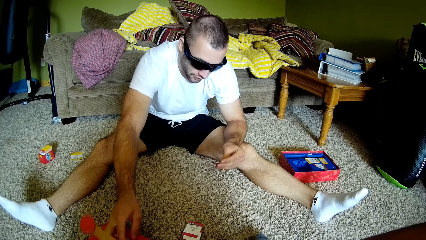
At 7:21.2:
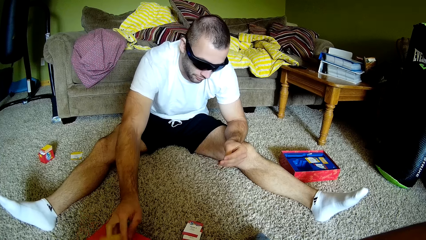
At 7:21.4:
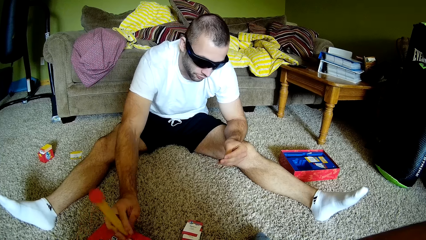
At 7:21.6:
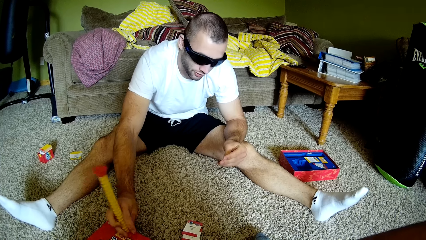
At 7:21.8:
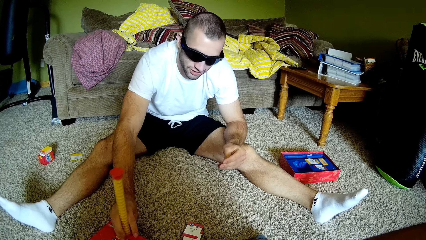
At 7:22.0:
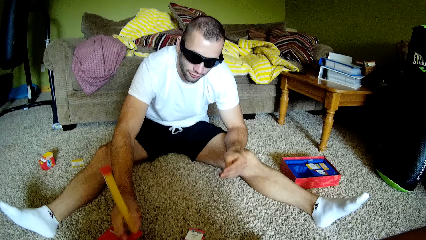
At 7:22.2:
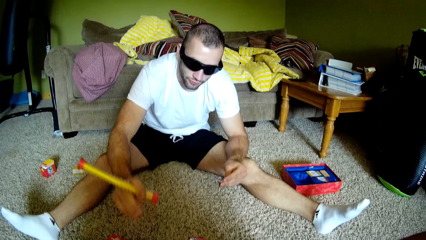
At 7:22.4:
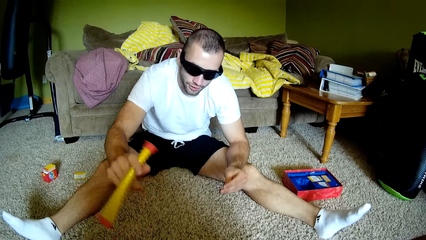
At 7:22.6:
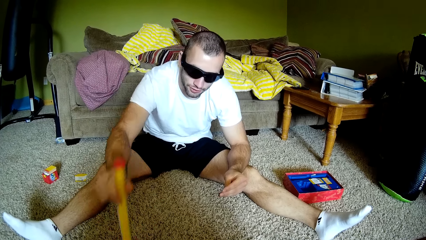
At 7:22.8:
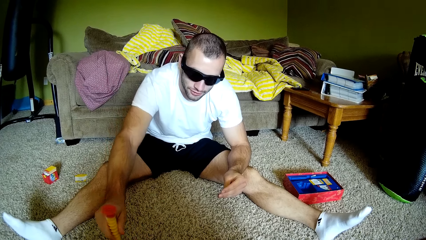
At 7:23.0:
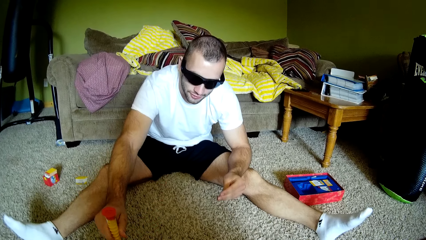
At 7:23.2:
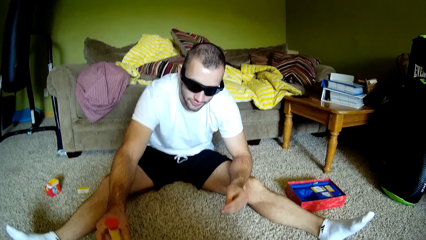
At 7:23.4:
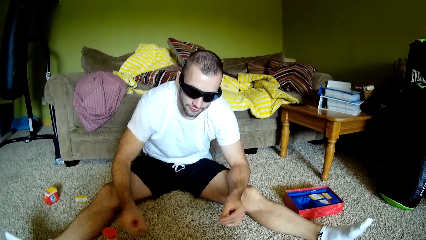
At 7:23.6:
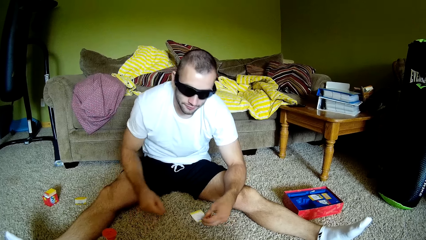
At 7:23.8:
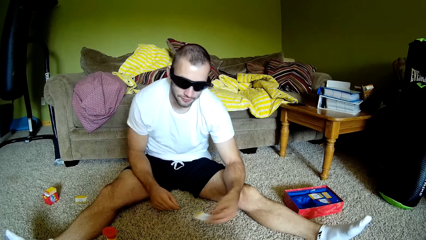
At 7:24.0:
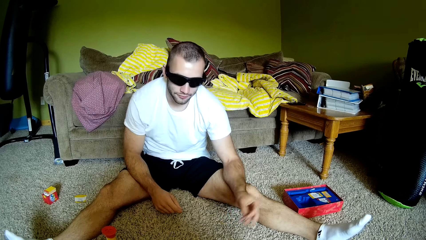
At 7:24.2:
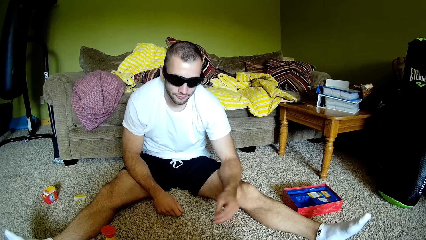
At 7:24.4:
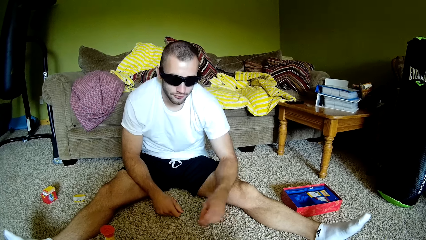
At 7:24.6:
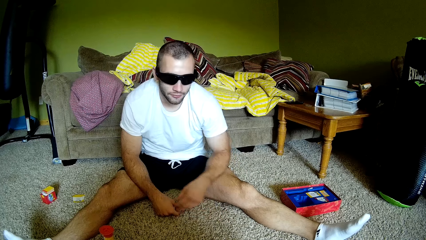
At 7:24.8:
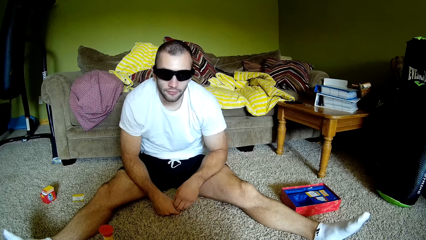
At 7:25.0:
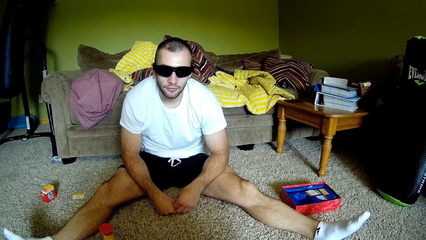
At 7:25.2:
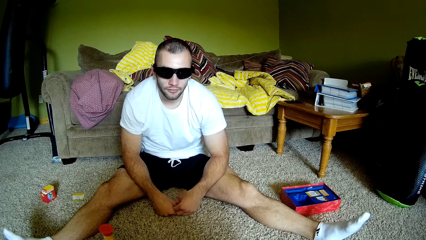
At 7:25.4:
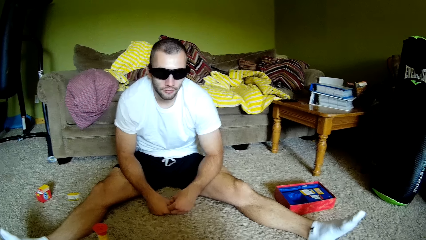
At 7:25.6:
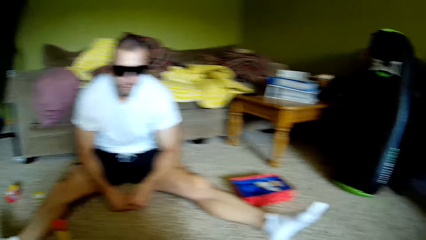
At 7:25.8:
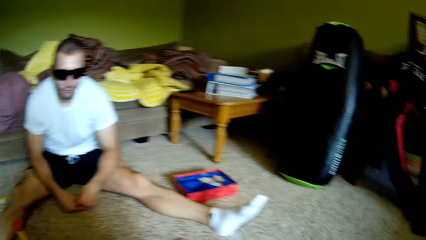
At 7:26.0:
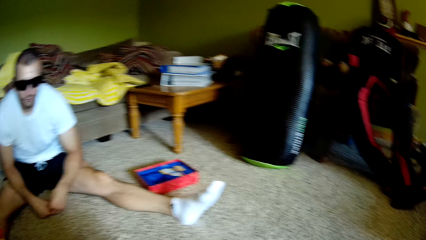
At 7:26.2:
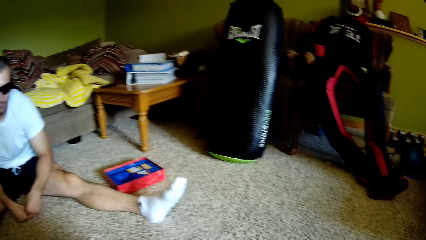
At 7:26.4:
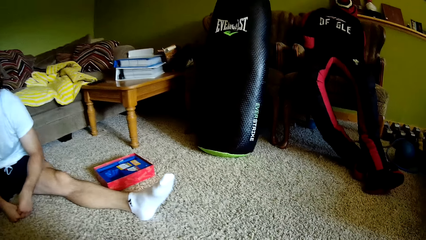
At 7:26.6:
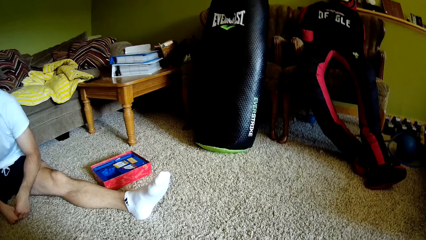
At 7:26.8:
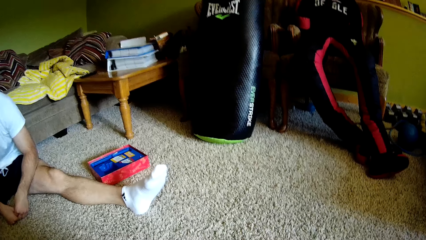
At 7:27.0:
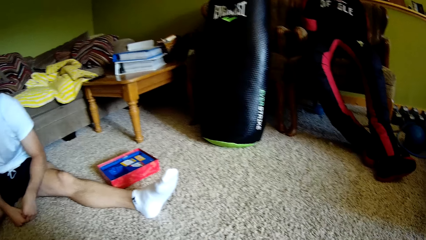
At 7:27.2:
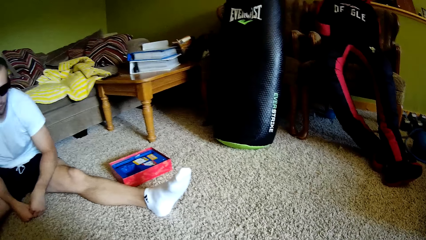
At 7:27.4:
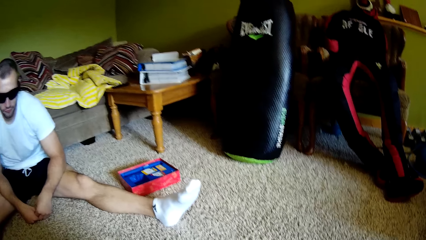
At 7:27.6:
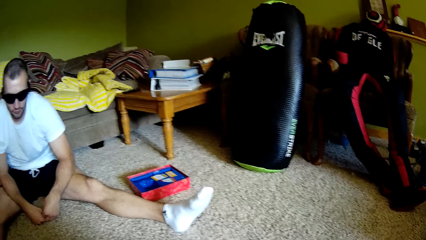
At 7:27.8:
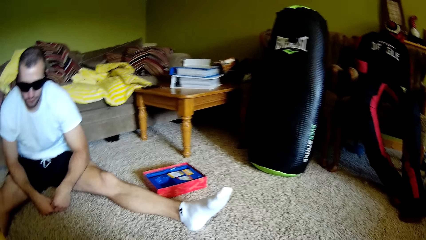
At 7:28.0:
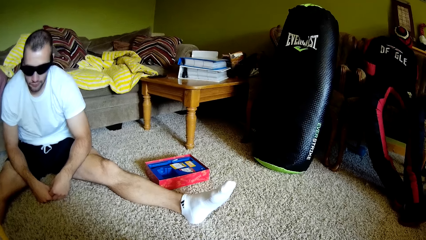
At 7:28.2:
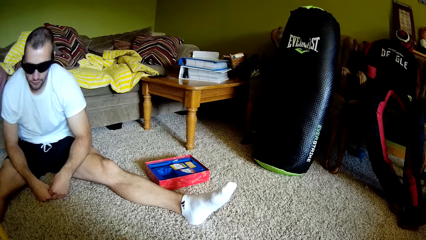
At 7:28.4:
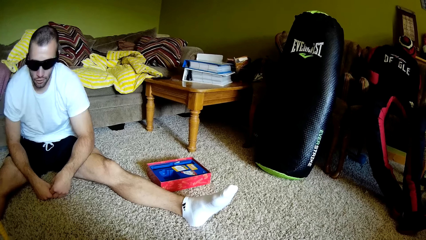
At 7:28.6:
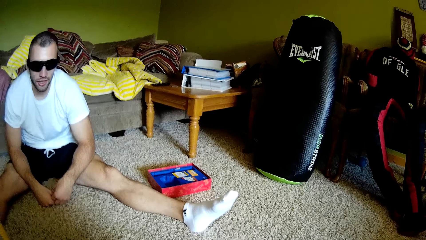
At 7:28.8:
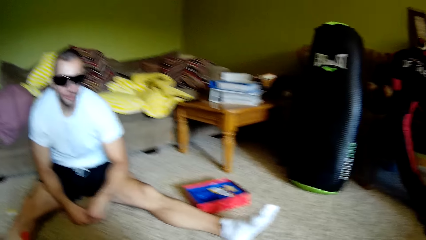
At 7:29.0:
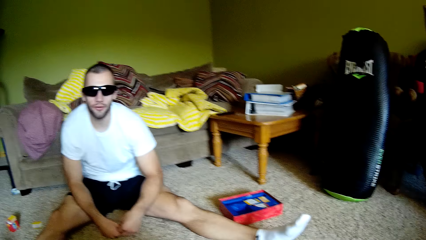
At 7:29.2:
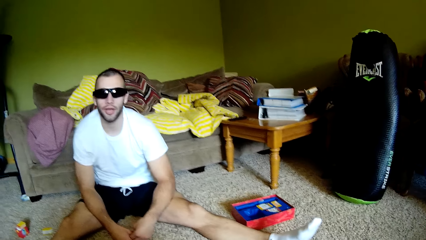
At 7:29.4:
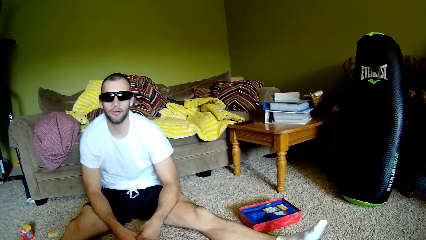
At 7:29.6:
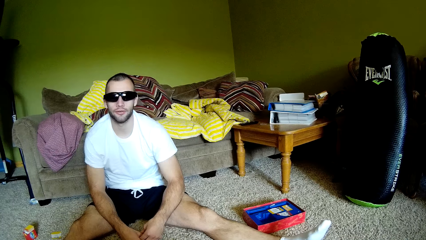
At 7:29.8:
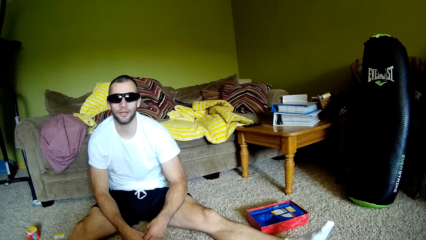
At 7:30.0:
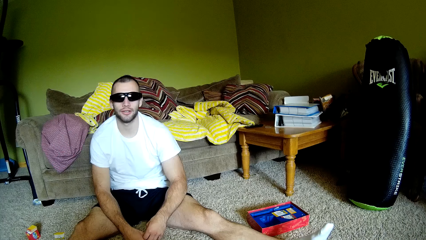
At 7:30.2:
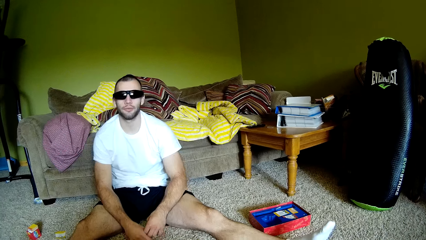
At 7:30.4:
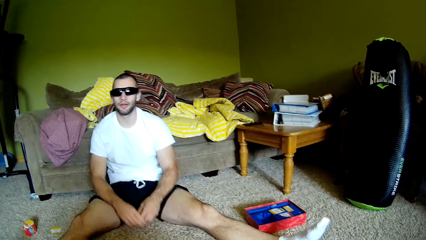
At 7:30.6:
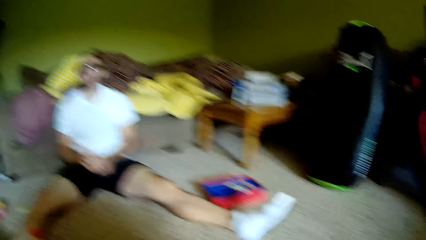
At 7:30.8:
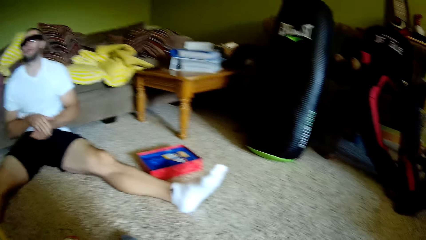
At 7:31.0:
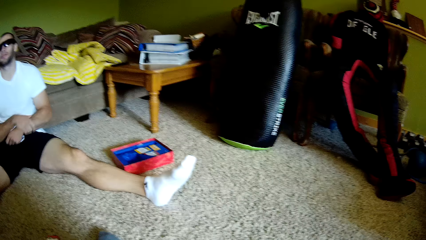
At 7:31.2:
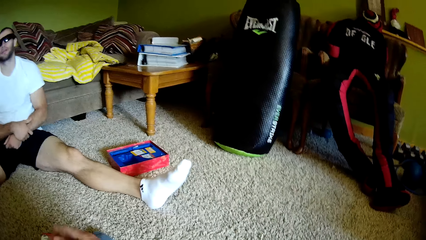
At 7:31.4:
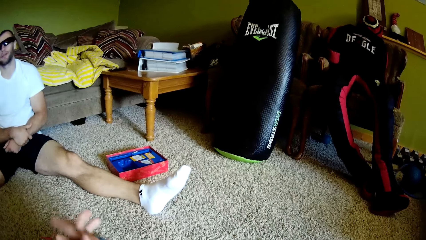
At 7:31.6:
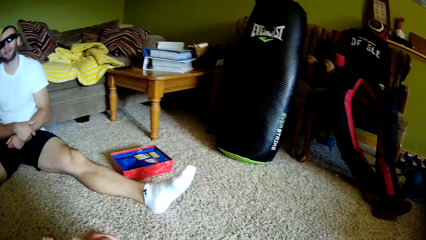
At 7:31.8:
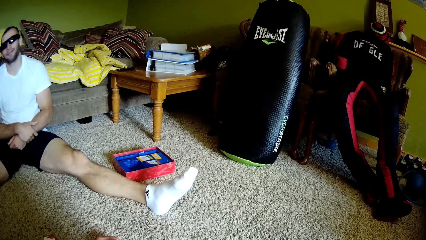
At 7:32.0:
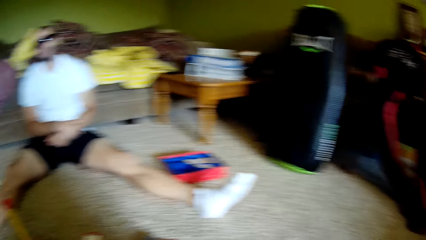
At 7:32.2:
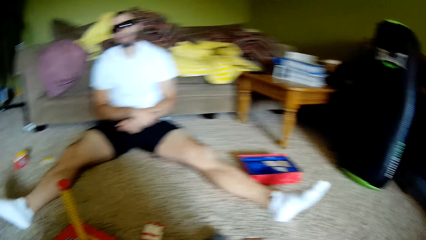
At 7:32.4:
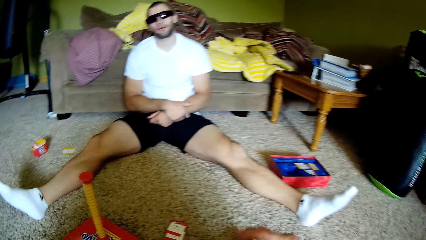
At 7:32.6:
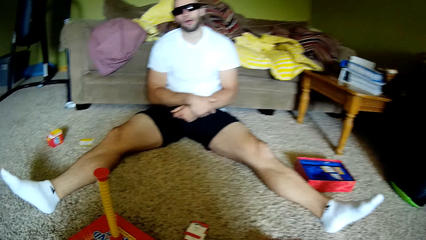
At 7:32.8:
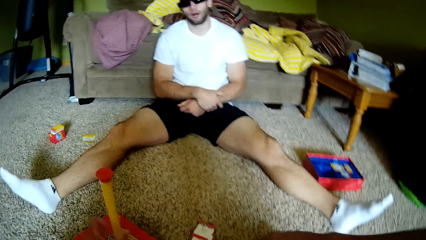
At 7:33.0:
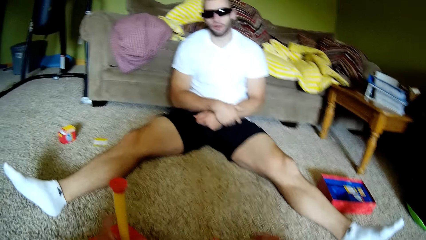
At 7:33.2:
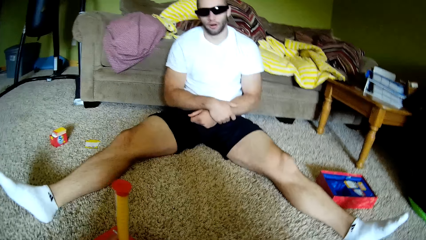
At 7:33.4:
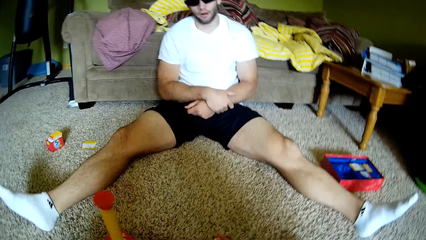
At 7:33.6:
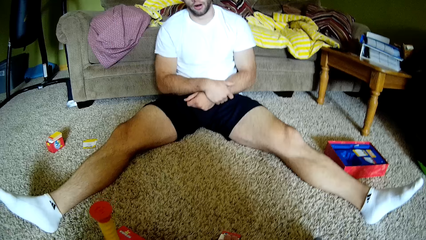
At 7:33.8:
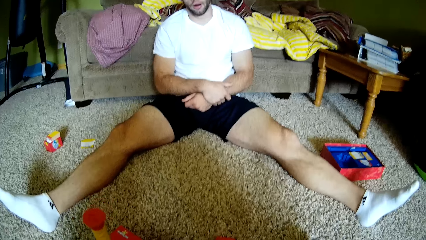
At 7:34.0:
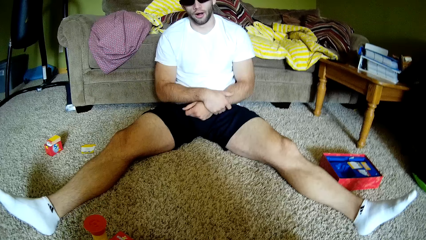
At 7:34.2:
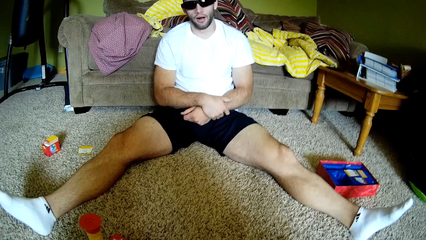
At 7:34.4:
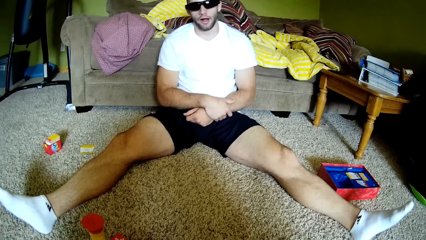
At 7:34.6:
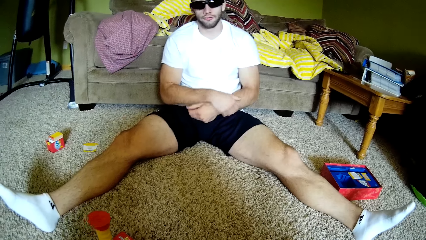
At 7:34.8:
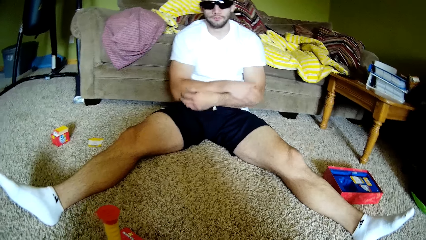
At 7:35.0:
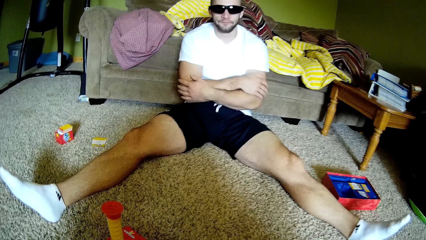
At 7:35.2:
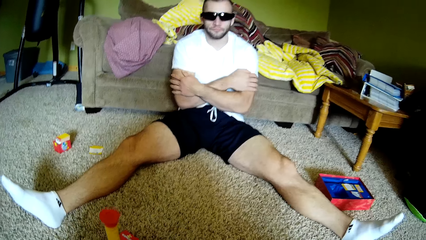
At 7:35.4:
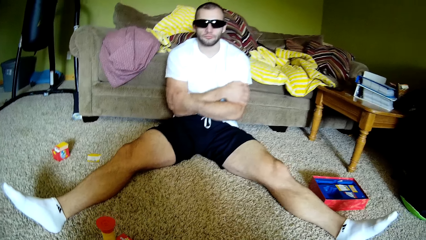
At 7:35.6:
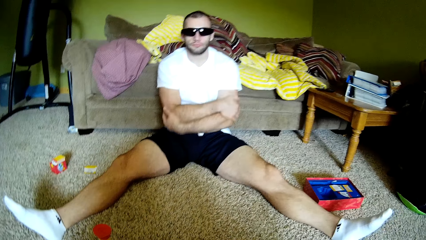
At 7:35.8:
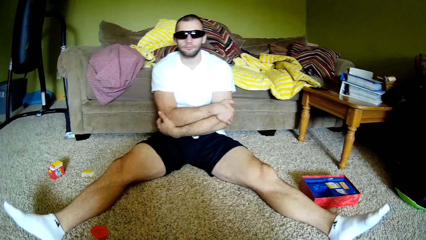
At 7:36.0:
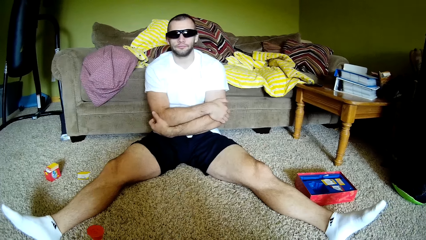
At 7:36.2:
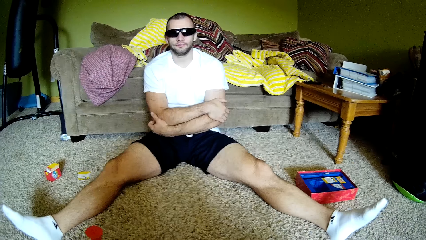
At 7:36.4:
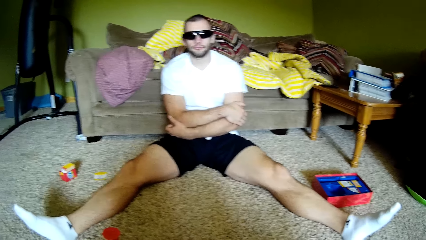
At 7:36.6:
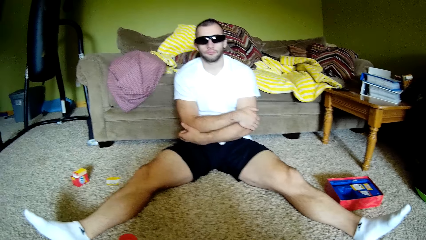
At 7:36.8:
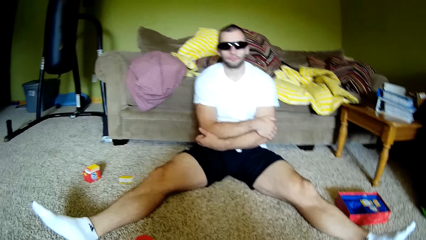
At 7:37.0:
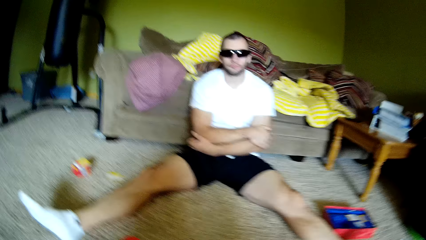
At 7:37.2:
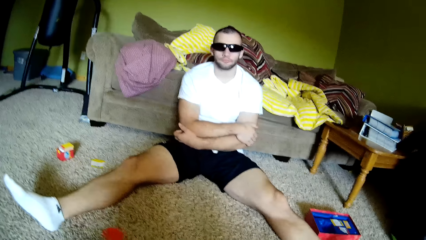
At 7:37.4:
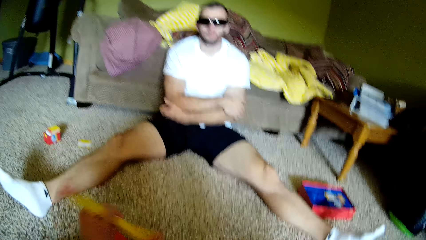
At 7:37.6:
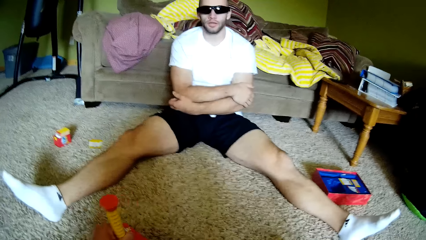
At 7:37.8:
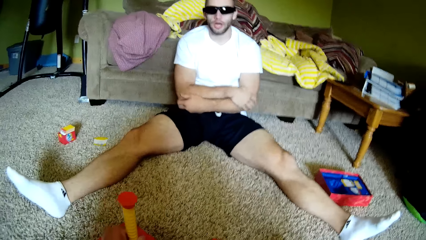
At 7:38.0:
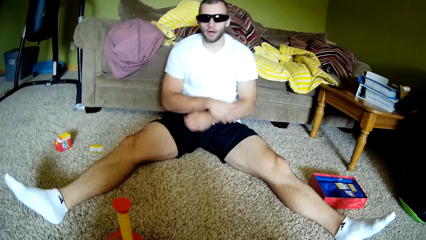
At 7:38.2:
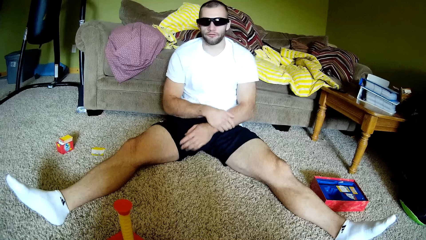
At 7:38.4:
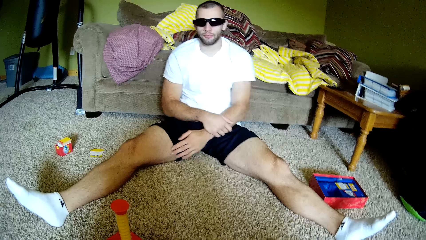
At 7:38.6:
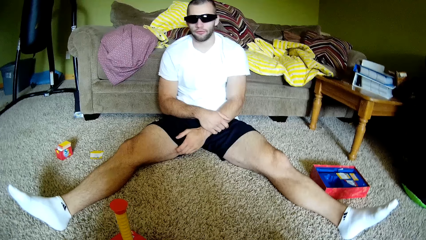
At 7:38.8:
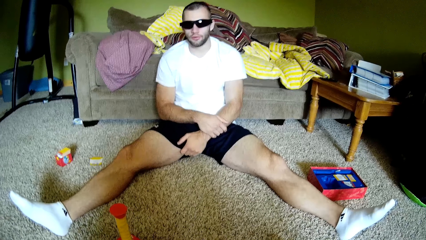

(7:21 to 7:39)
A man spins something. The man presses an object and reads from the paper. The camera wearer dialogues with the man. The man presses the object on the floor, throws the paper on the floor, and folds the hands. The camera wearer turns around the room. They interact with the man. The man folds the hands. The camera wearer holds an object on the floor. They interact with the man. They spin something.
